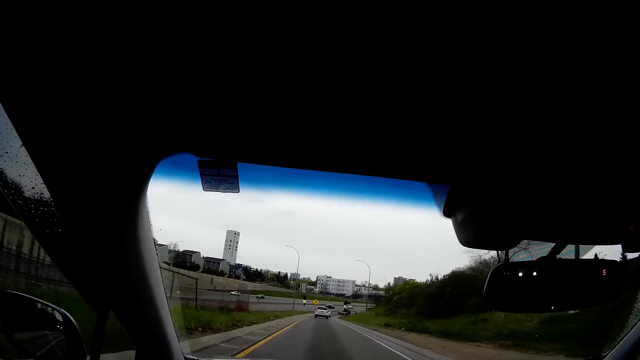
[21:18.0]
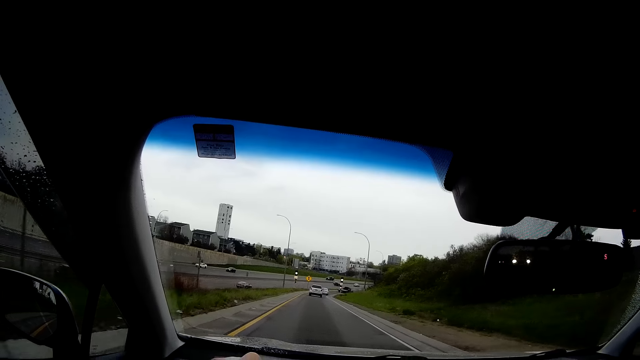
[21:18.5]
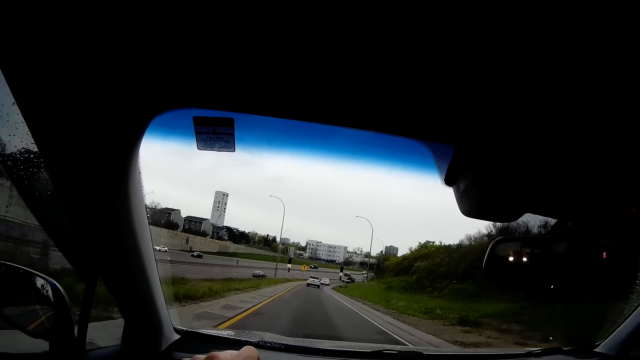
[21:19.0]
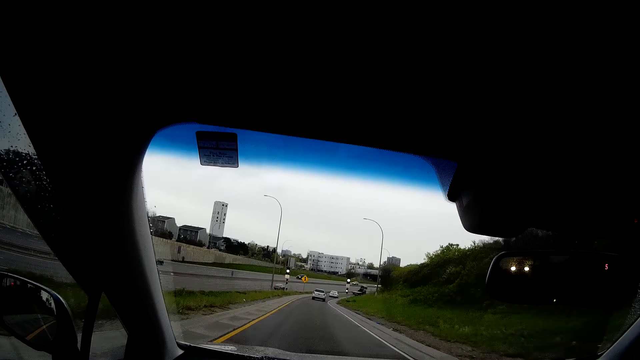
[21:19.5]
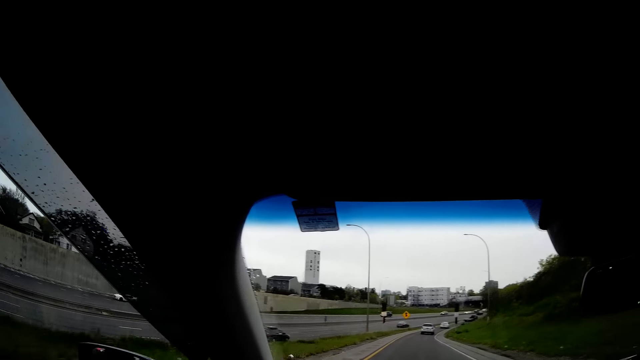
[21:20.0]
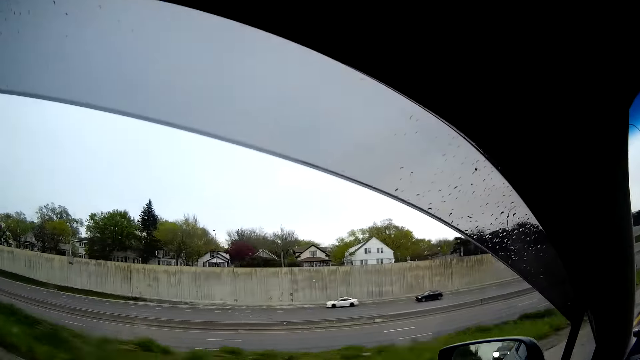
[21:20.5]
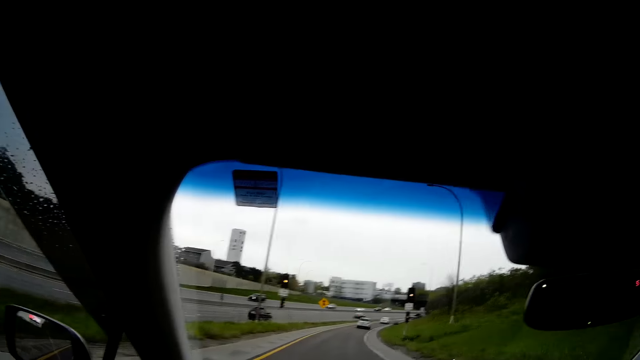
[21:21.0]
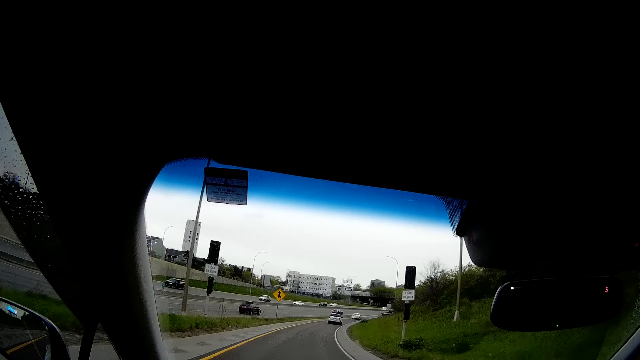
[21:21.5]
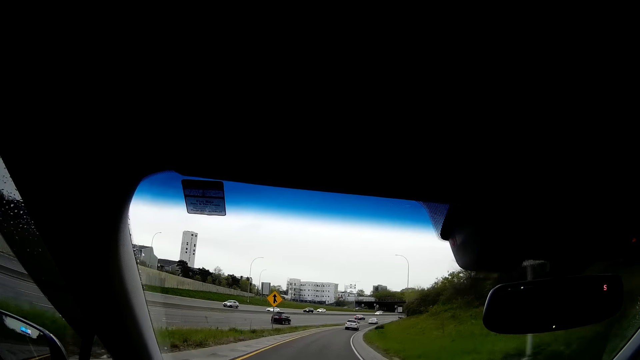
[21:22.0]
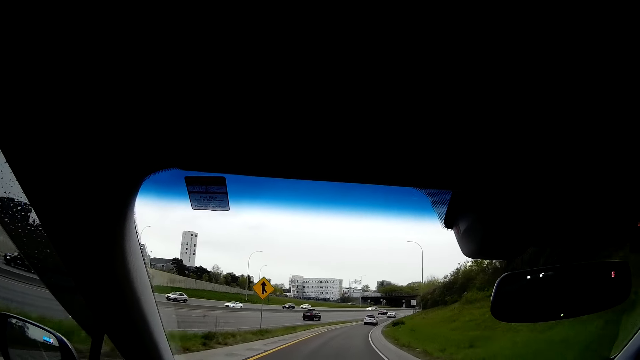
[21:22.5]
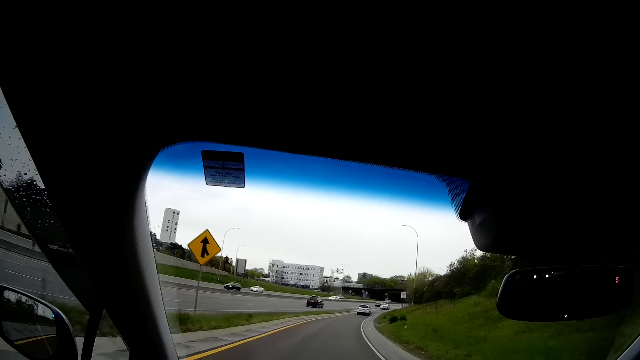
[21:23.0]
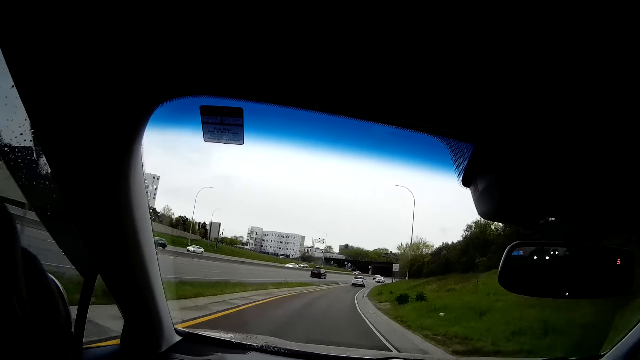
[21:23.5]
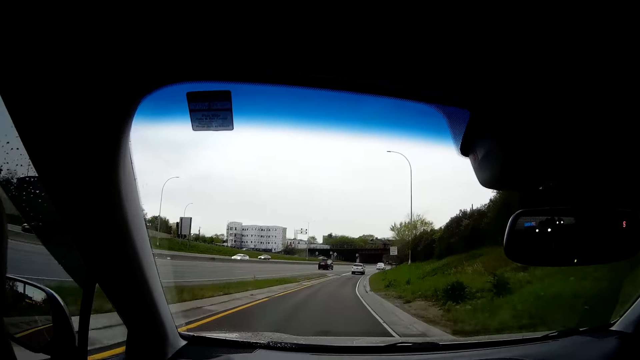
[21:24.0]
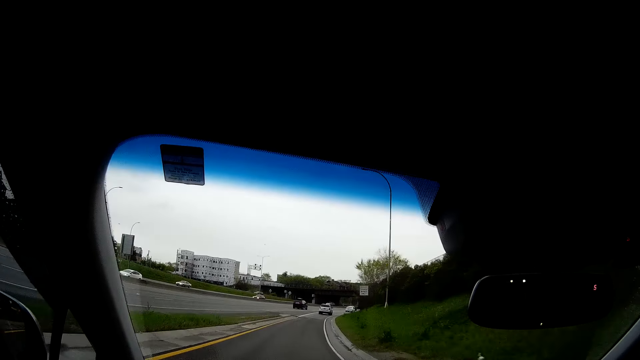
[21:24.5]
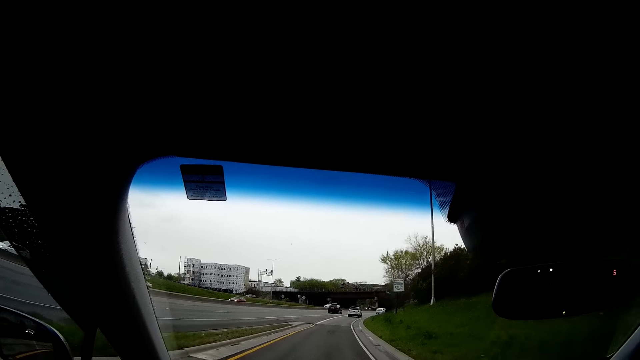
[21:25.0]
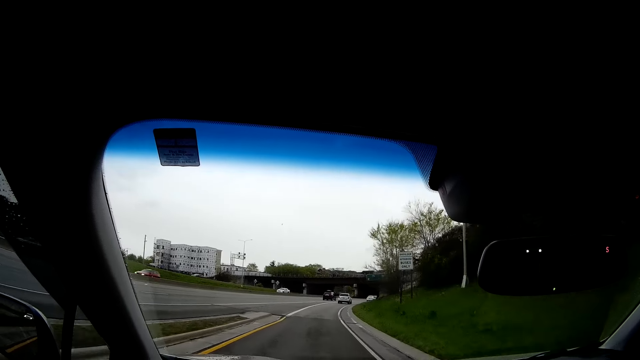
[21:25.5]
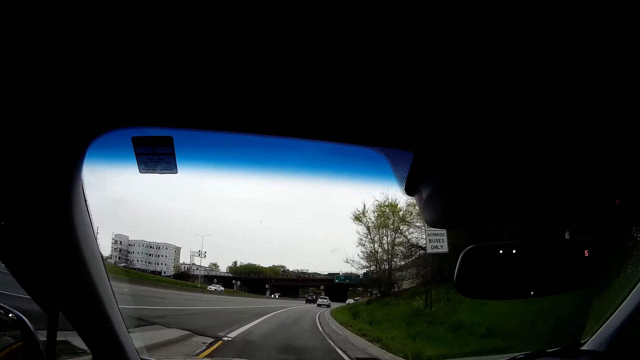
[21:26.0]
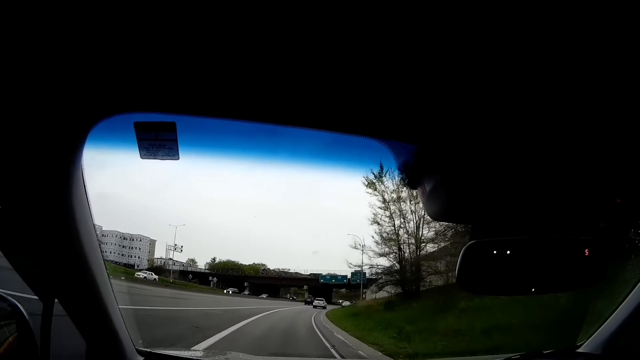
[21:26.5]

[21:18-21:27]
The camera wearer drives the car on the road. They sing in the car.

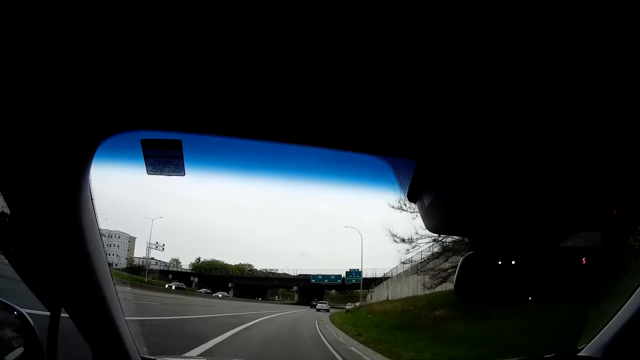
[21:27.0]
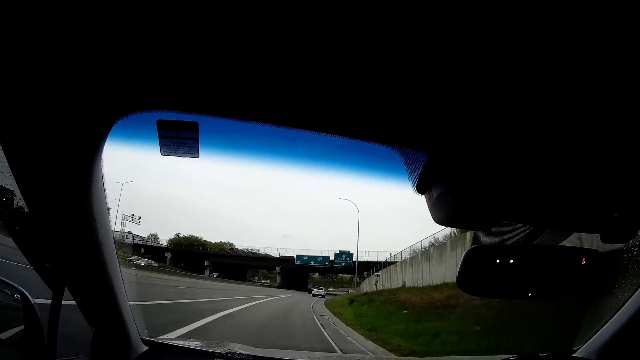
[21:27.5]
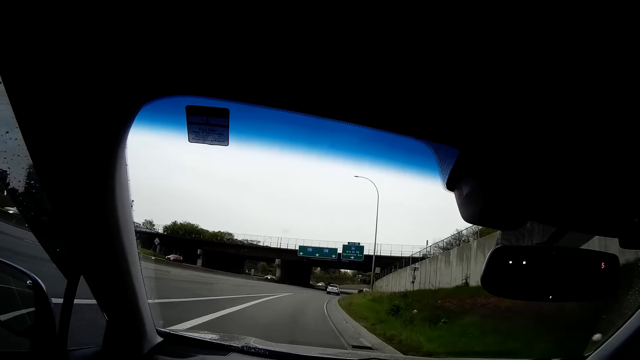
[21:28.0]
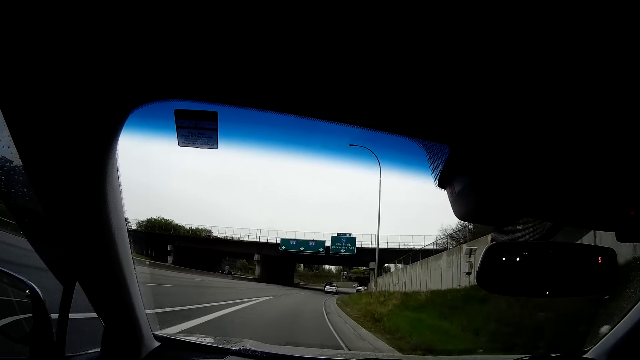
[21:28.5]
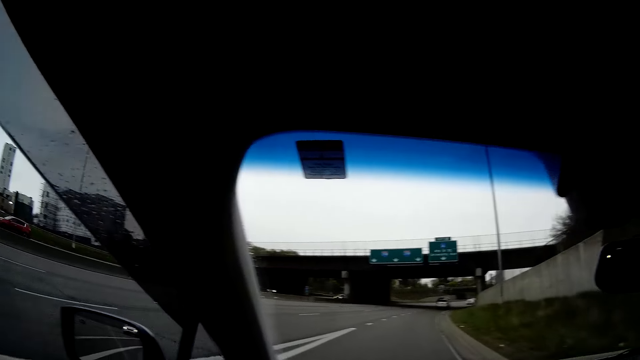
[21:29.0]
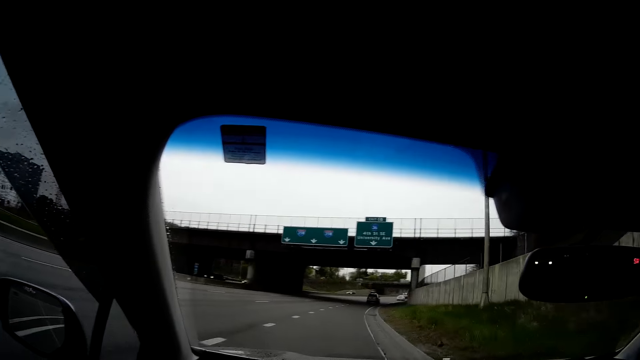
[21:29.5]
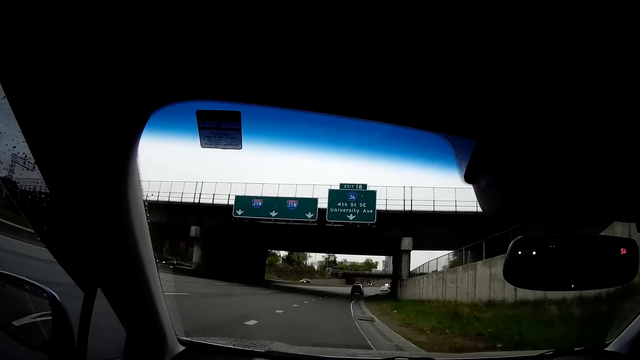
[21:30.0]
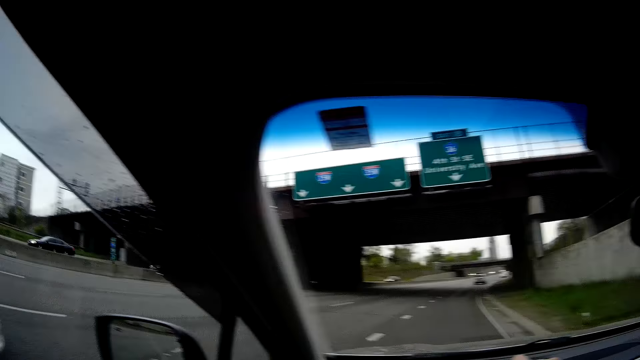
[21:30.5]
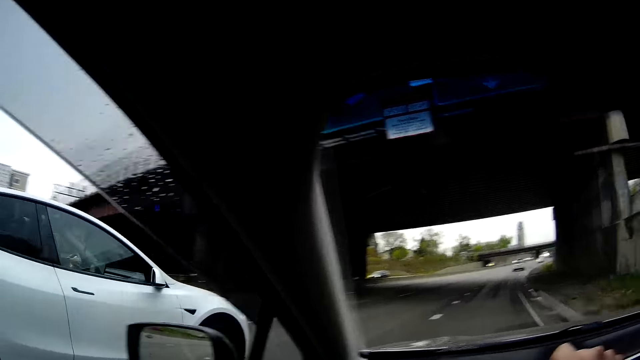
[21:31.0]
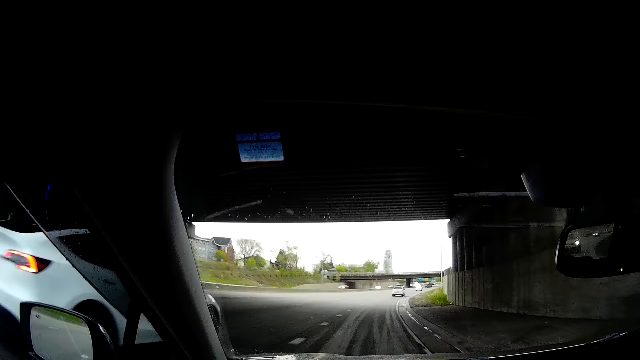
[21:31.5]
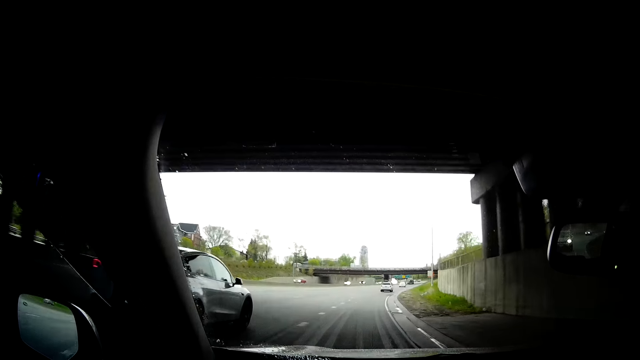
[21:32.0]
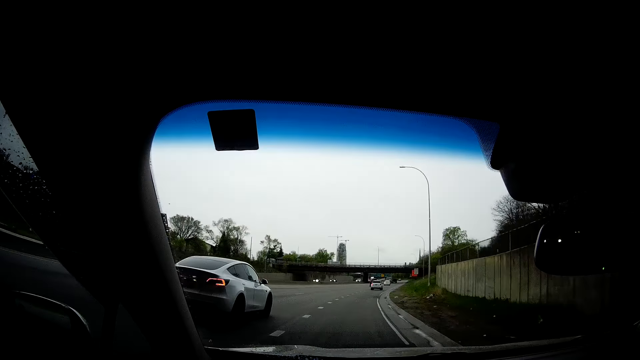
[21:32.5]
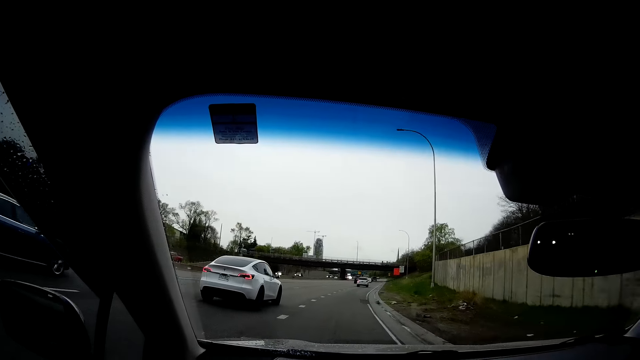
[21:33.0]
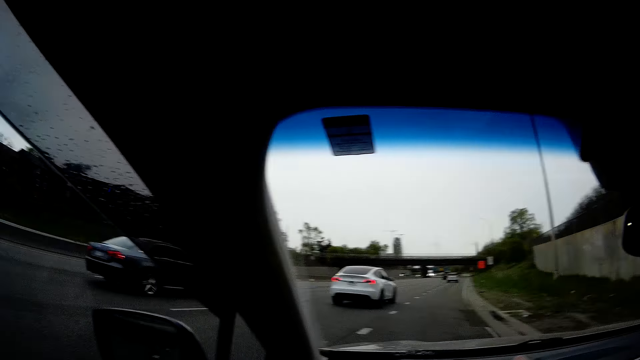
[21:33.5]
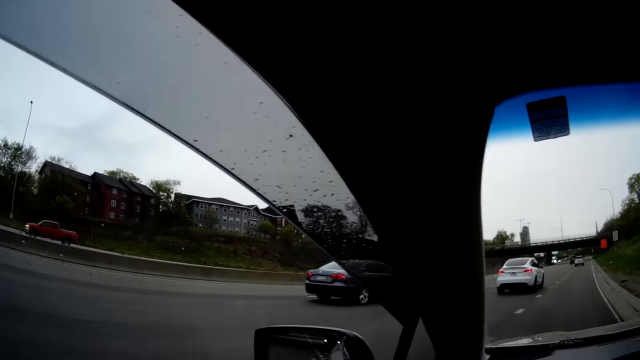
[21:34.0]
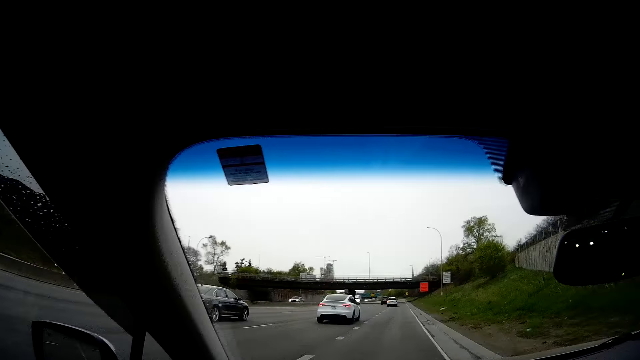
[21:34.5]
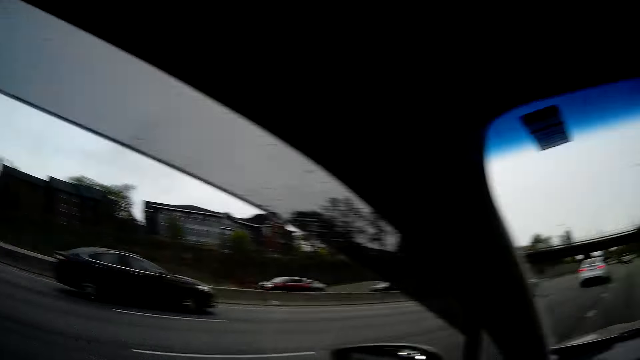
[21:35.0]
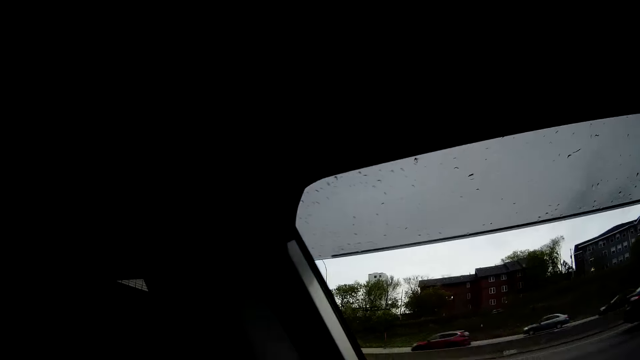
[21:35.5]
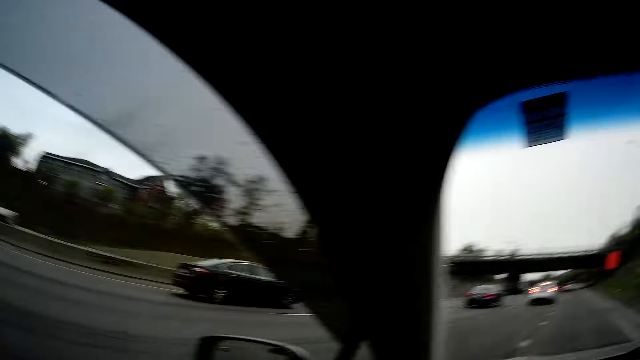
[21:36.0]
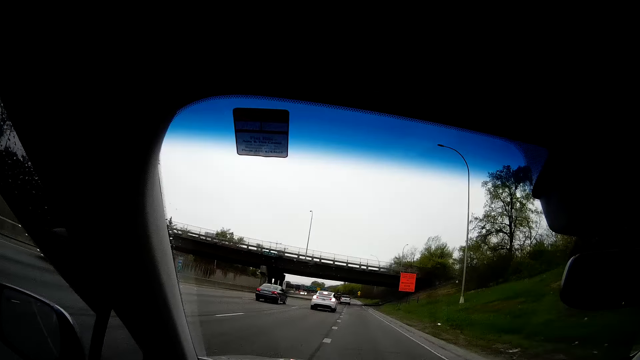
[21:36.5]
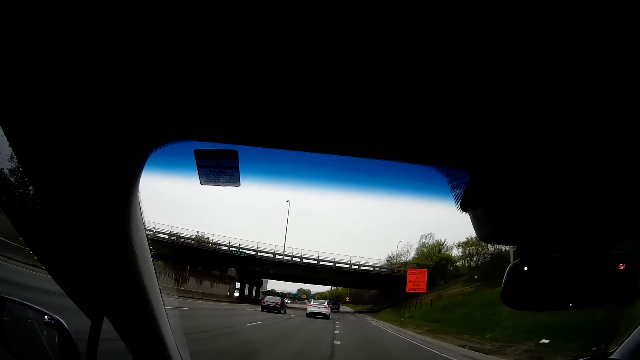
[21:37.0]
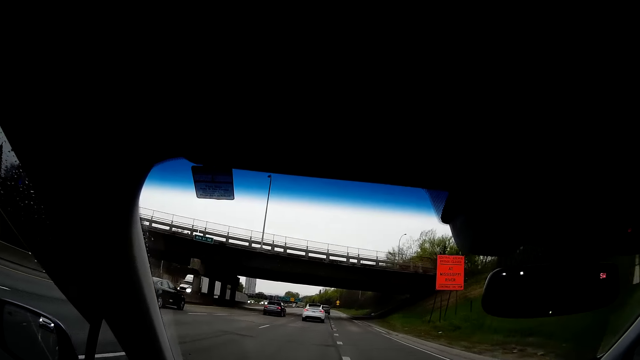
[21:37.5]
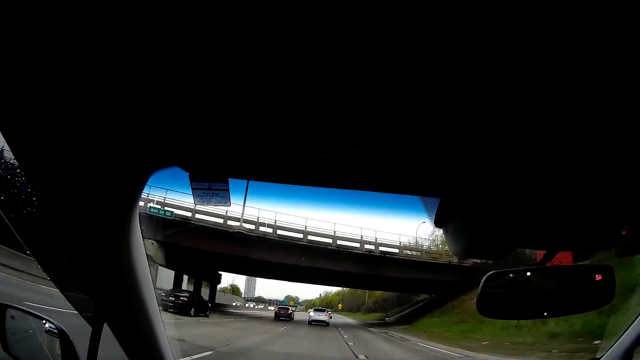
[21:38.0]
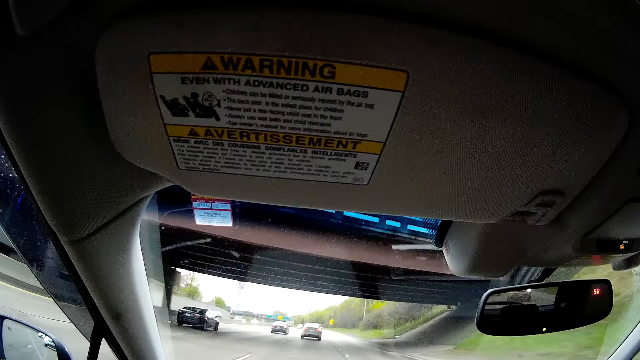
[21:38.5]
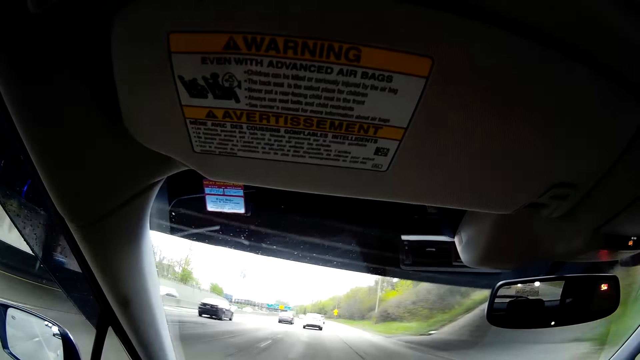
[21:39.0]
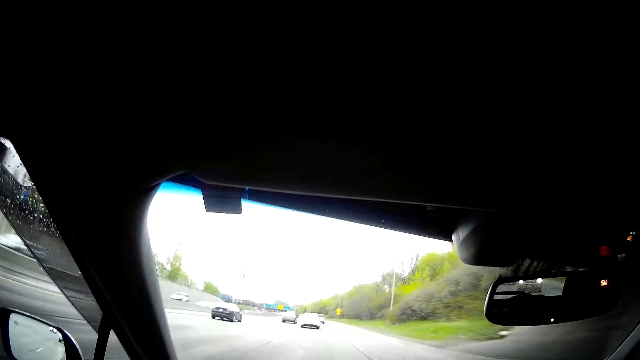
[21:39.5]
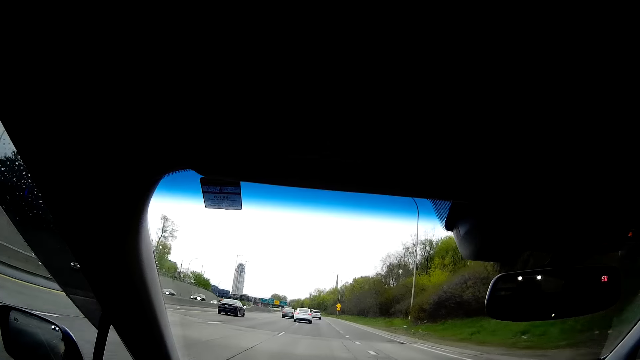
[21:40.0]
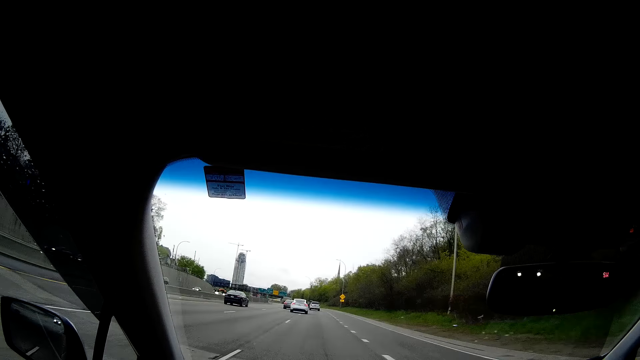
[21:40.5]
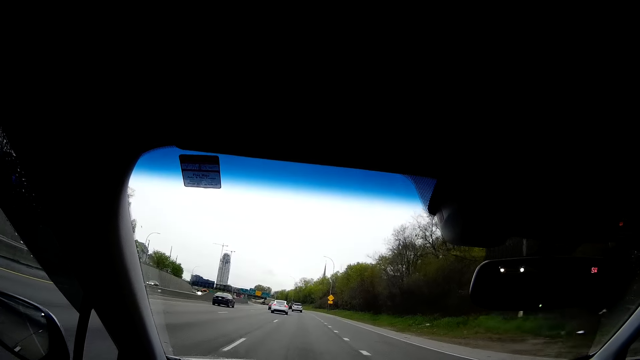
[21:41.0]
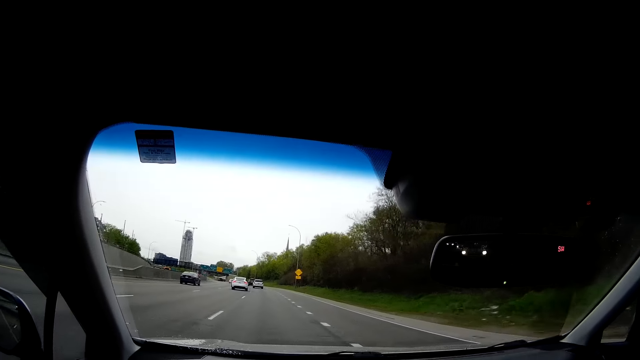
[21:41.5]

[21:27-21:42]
The camera wearer drives the car on the road. Some cars drive past the camera wearer. The camera wearer sings in the car. They drive the car on the road.
